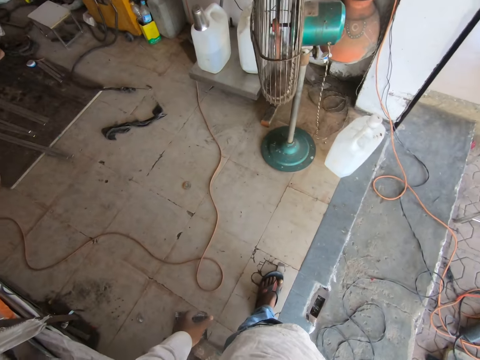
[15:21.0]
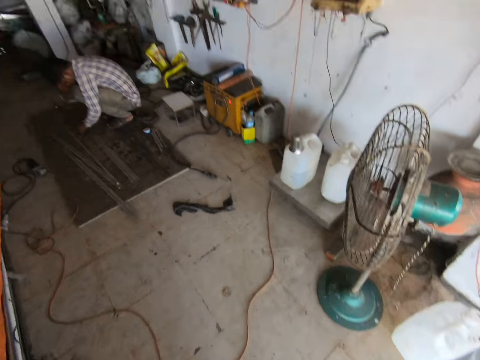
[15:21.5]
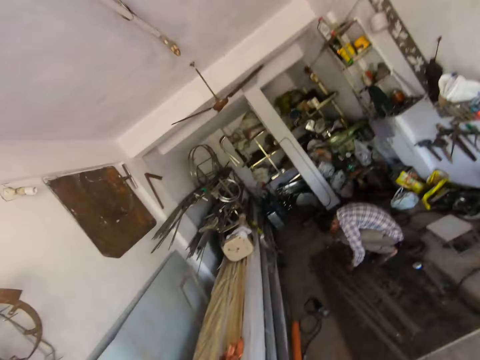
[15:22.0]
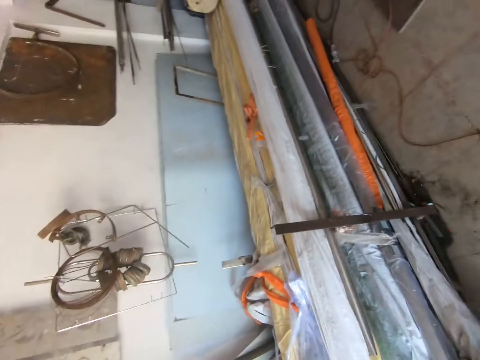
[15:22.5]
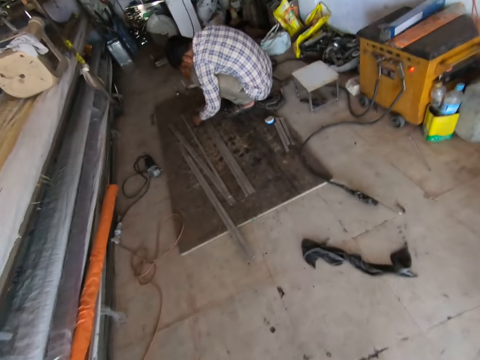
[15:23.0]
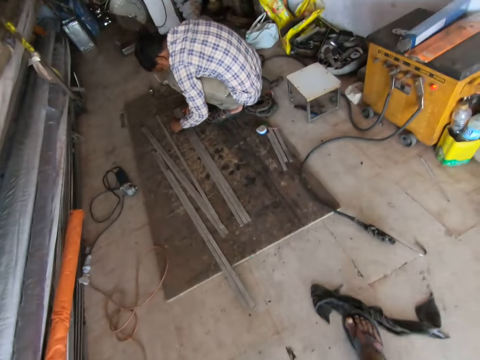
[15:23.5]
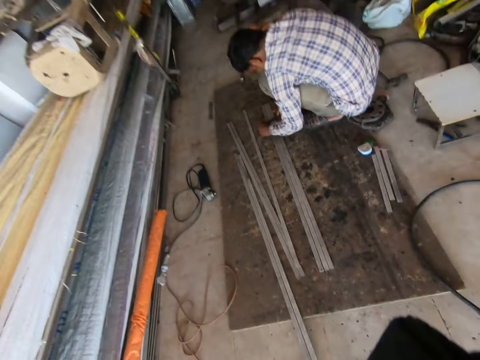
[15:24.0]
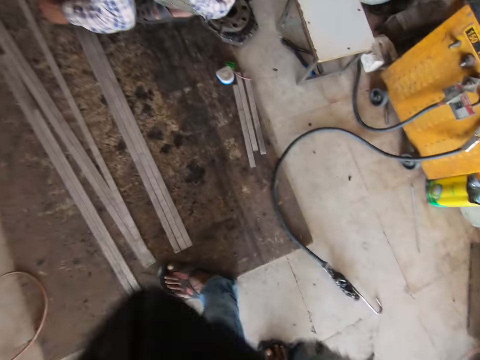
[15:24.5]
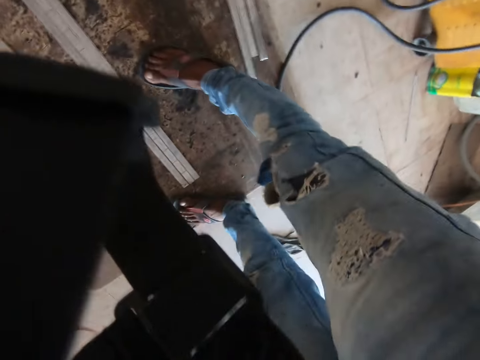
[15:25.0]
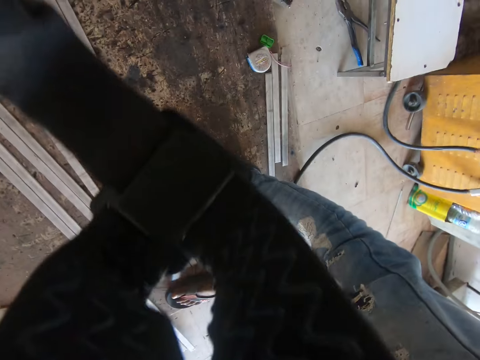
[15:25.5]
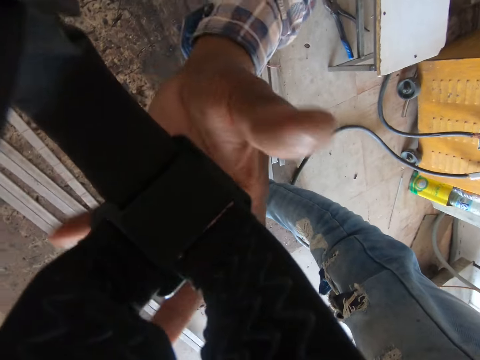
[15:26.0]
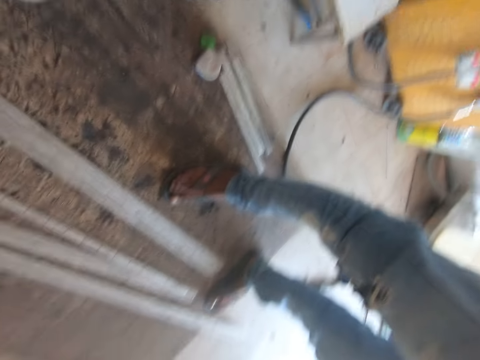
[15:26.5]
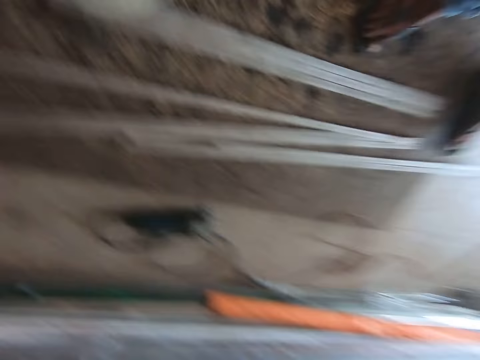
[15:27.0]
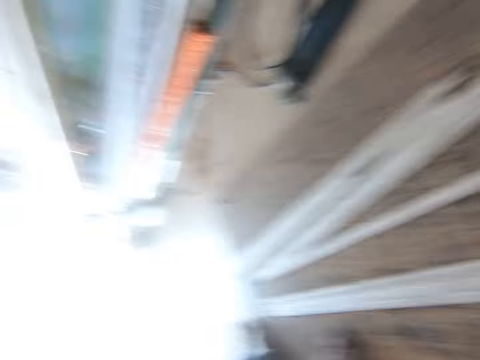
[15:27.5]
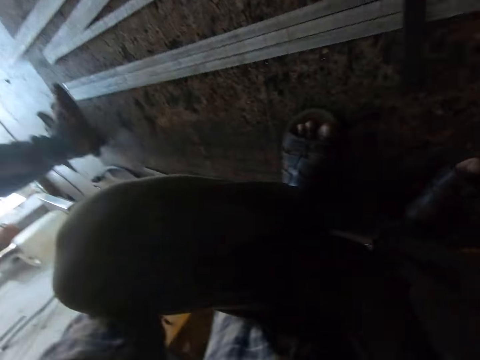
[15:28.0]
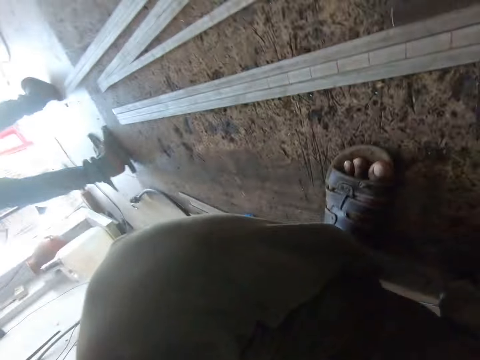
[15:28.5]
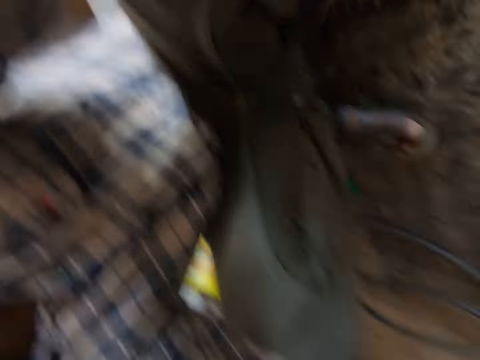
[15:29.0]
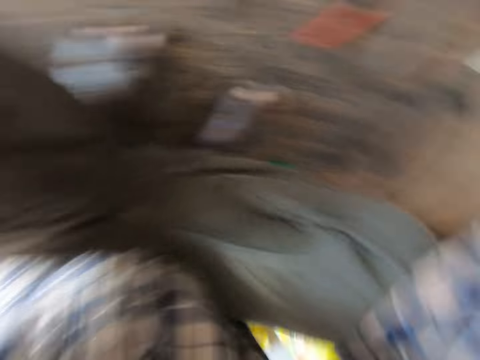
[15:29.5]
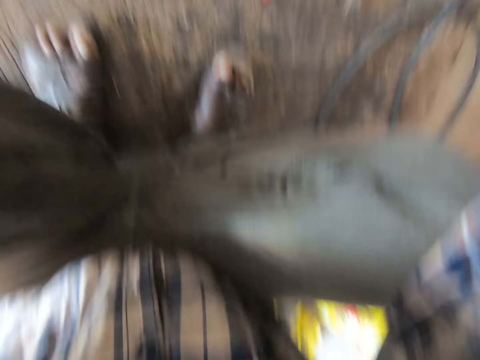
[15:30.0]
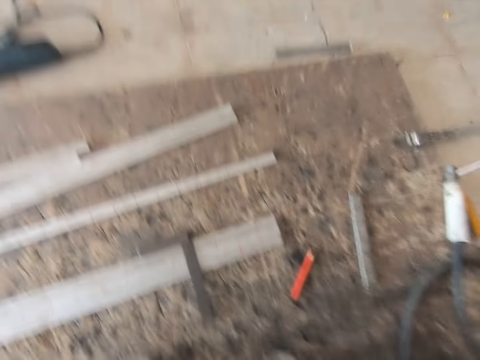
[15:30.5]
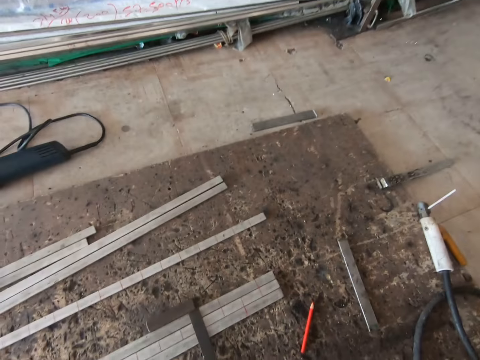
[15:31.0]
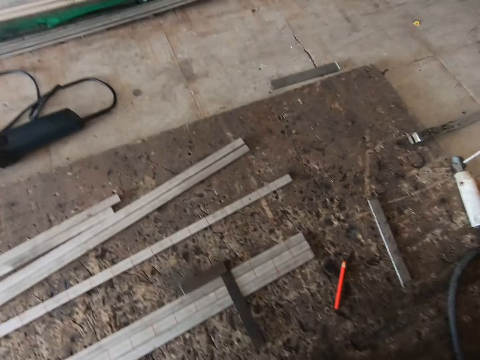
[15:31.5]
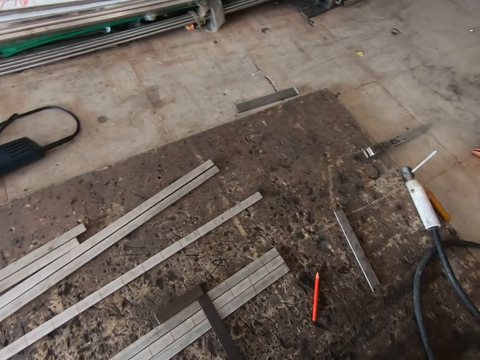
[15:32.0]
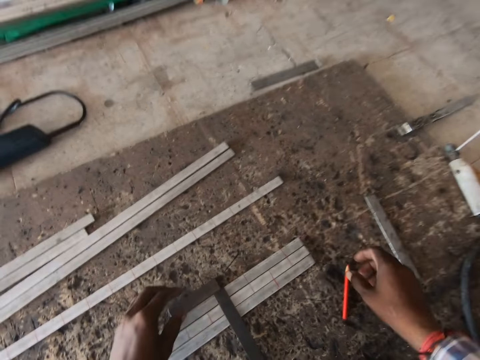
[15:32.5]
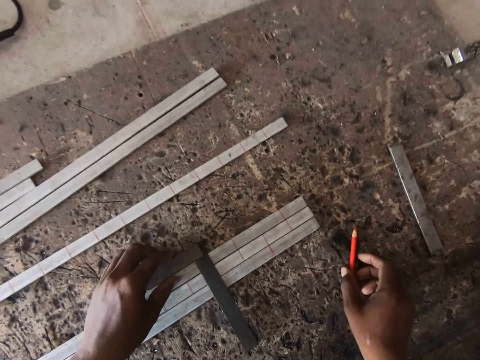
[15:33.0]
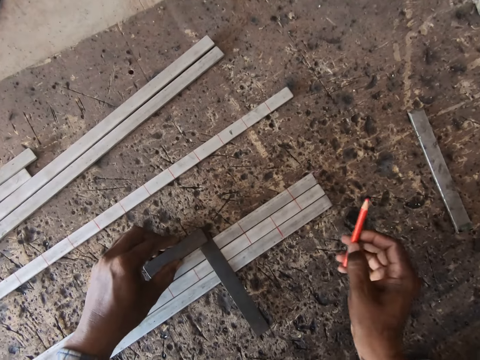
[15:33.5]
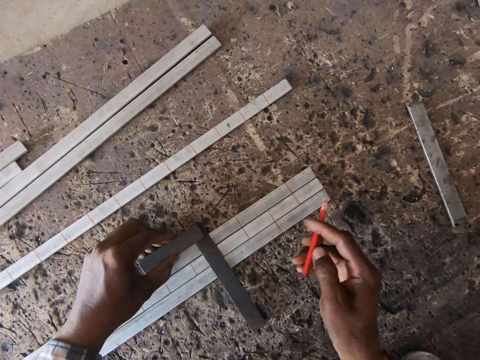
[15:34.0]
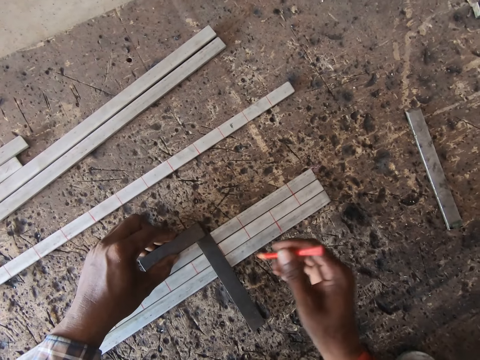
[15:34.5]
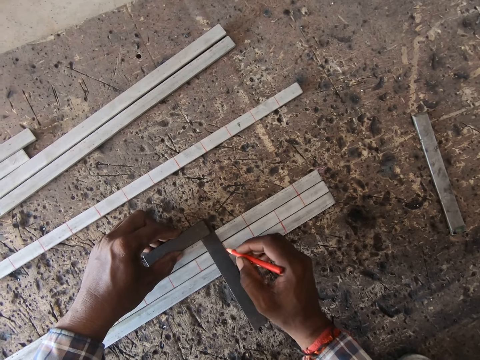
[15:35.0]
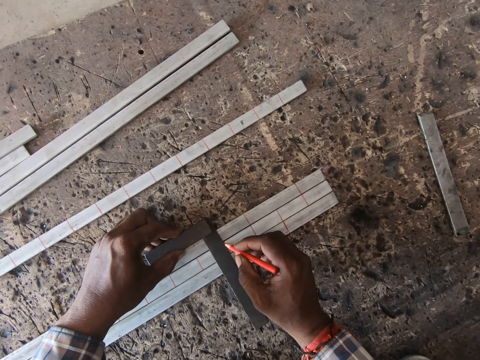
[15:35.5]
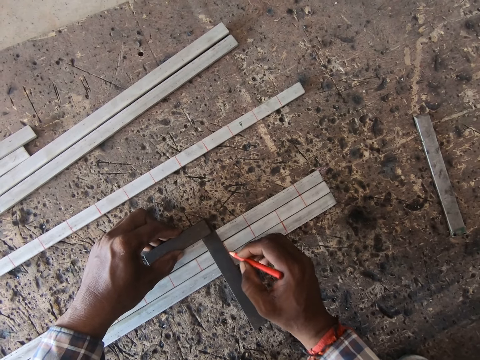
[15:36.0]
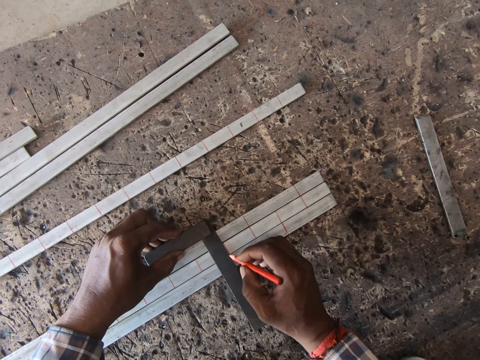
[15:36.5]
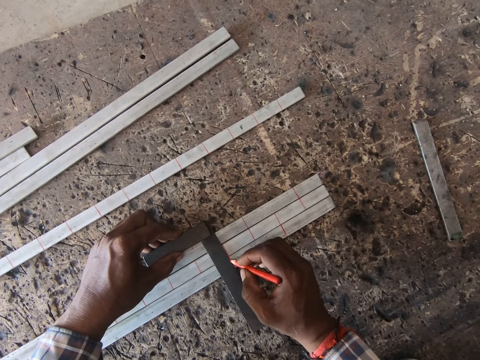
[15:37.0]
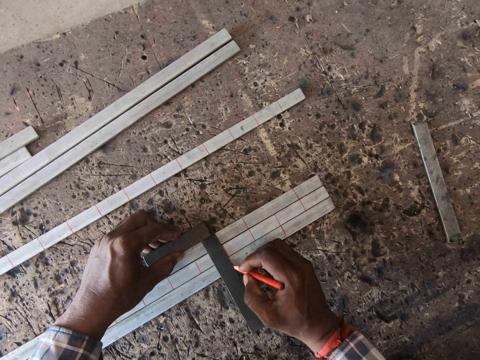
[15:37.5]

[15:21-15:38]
The camera wearer removes the camera from his head with his hands. He walks towards the man and talks to the man. The man talks to the camera wearer. The camera wearer passes the camera to the man with his left hand. The man collects the camera from the camera wearer with his left hand. The camera wearer wears the camera on his head with his hands. He adjusts the camera on the head. He picks up a marker from the floor with his right hand. He holds the meter rule on the iron rods on the floor with his left hand. He marks the iron rods on the floor with the marker in his right hand.

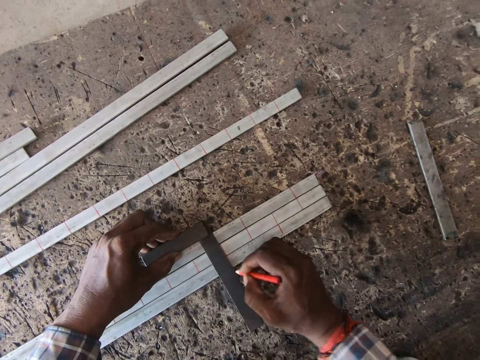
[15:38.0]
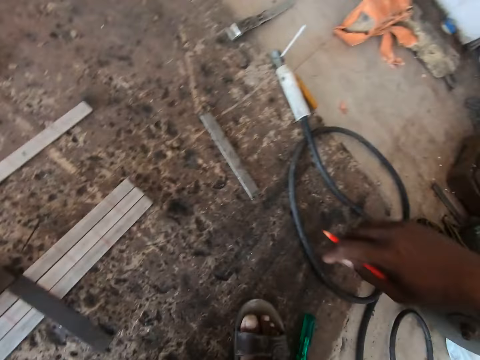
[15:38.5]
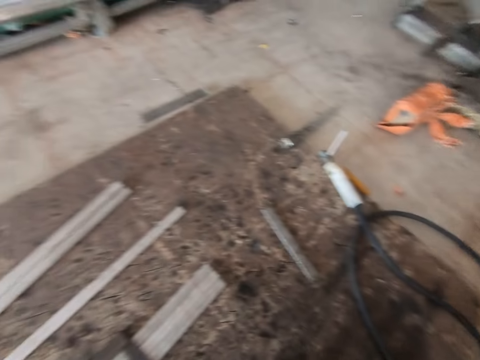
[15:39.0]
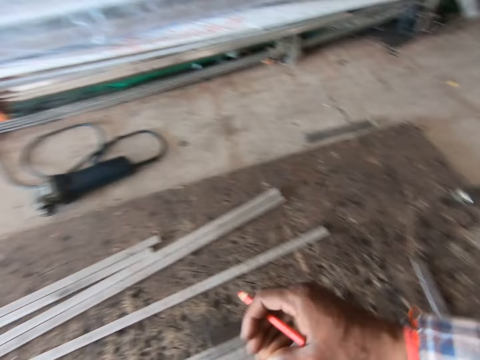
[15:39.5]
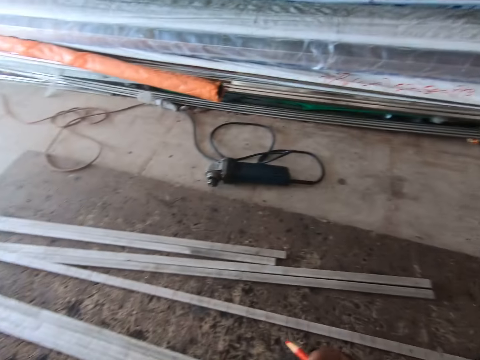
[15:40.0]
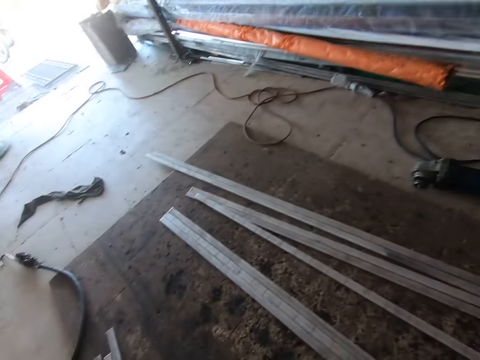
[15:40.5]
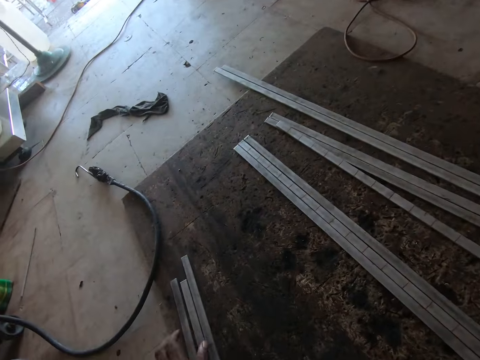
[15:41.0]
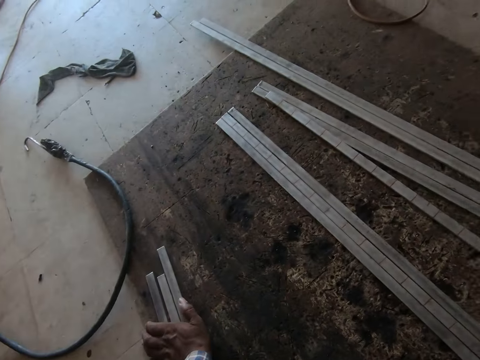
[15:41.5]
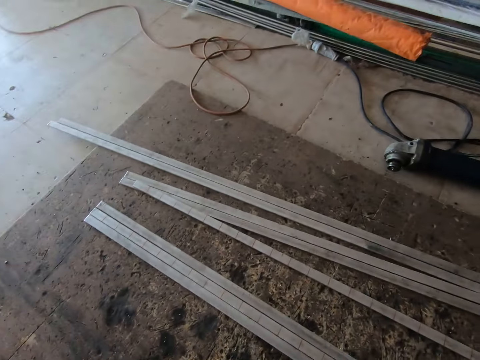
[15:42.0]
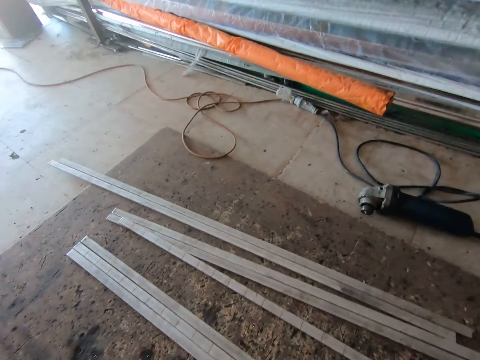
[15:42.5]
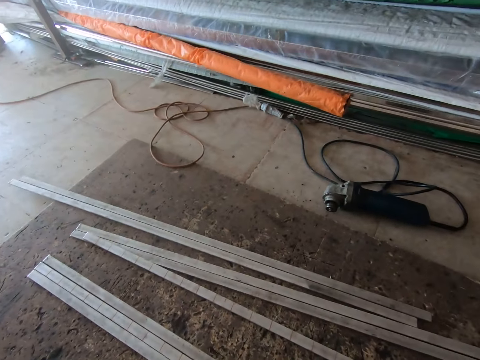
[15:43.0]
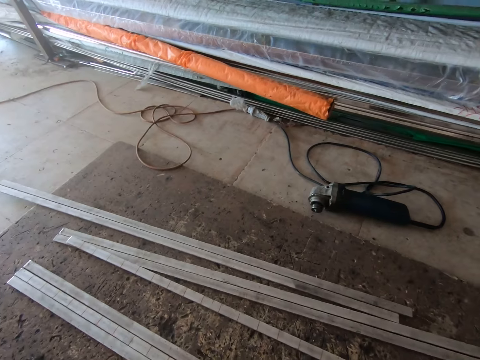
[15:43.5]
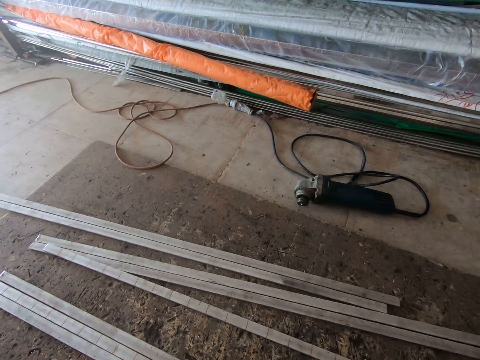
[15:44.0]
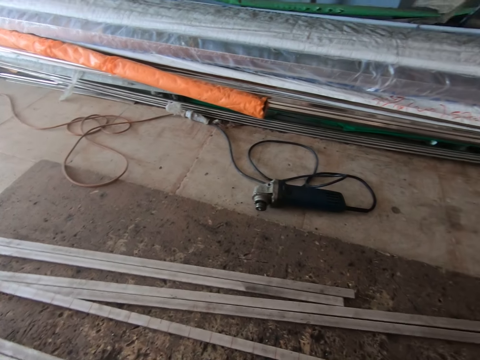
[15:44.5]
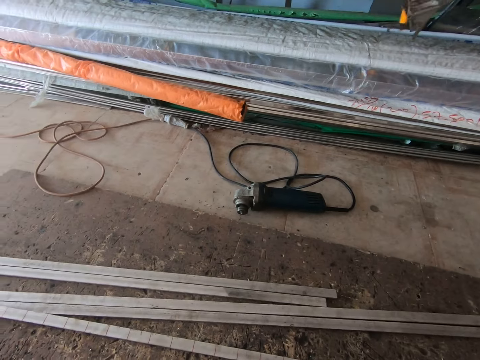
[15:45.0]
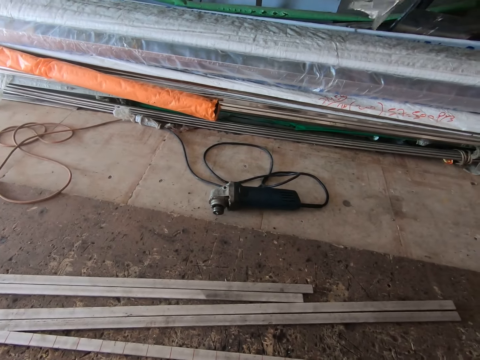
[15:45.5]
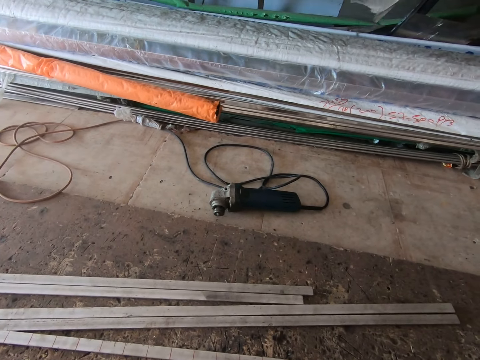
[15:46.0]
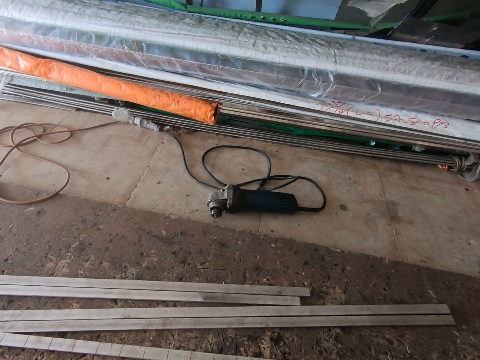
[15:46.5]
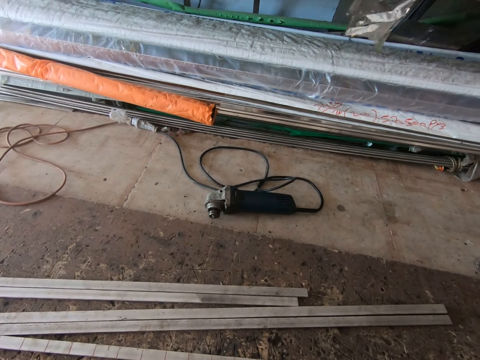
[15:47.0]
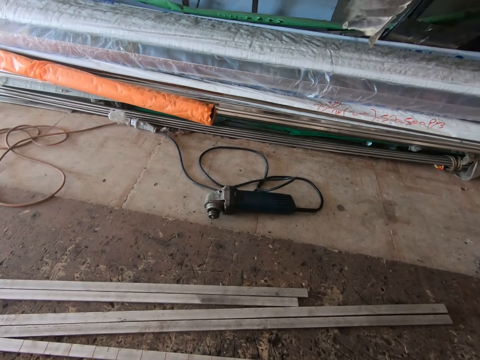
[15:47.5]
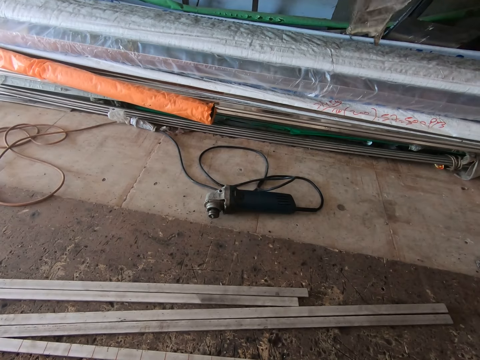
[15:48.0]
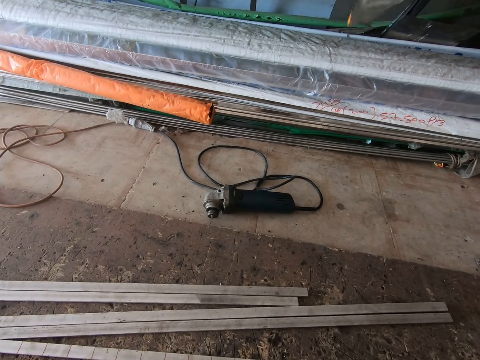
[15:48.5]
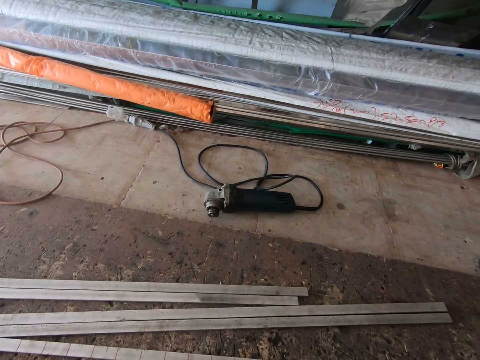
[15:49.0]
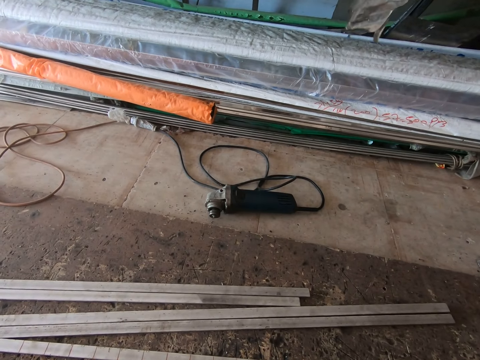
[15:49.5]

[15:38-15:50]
The camera wearer looks around in the workshop. He places his left hand on the iron rods on the floor.
